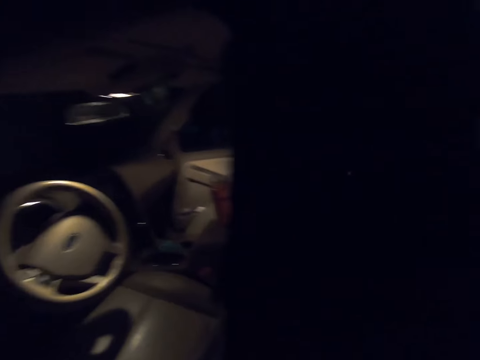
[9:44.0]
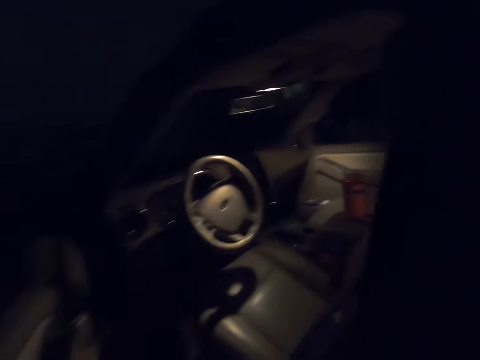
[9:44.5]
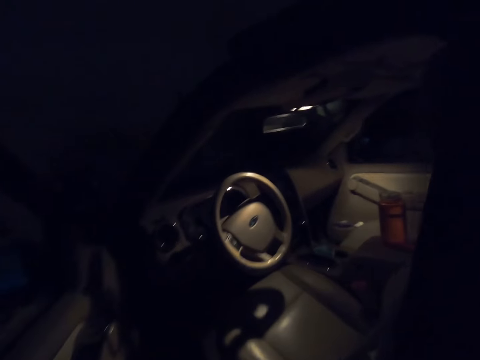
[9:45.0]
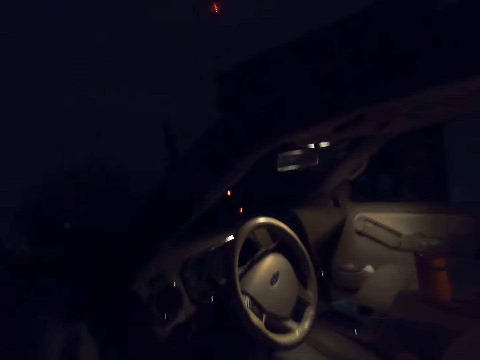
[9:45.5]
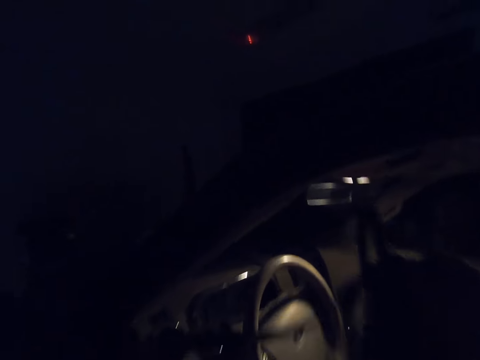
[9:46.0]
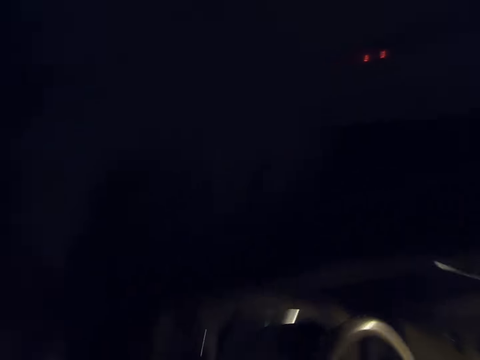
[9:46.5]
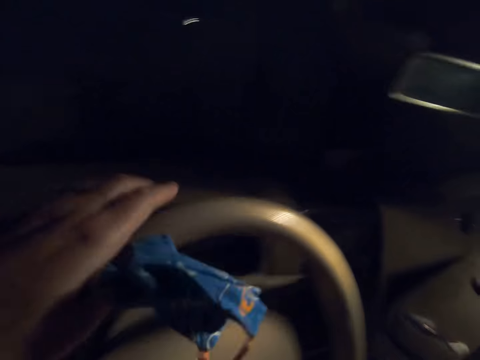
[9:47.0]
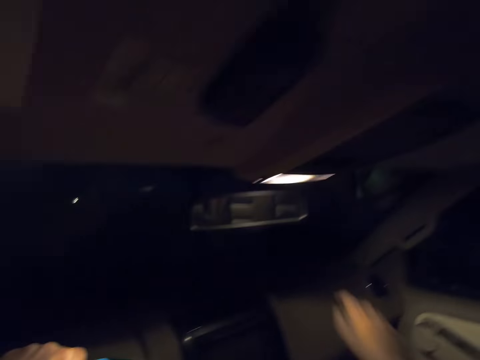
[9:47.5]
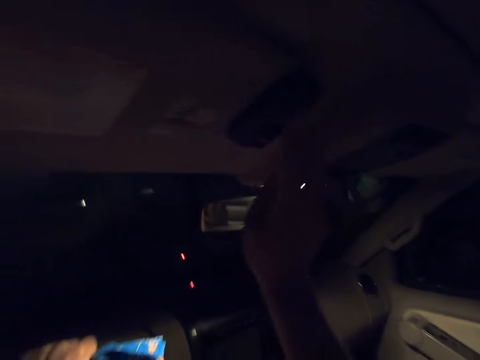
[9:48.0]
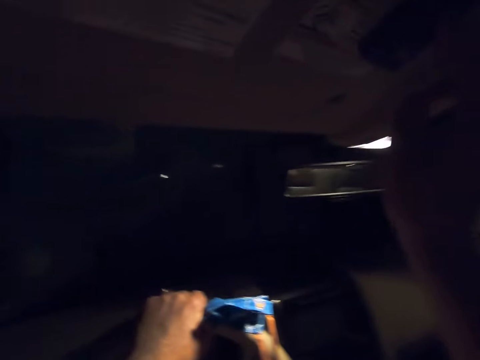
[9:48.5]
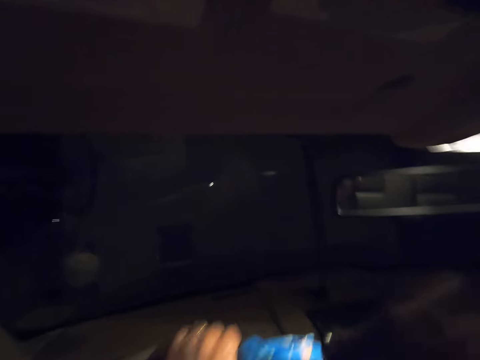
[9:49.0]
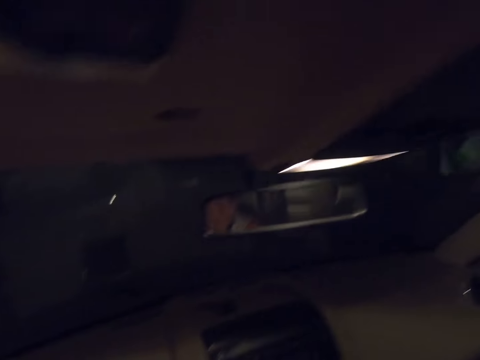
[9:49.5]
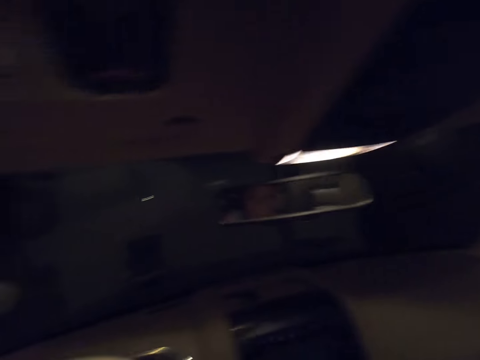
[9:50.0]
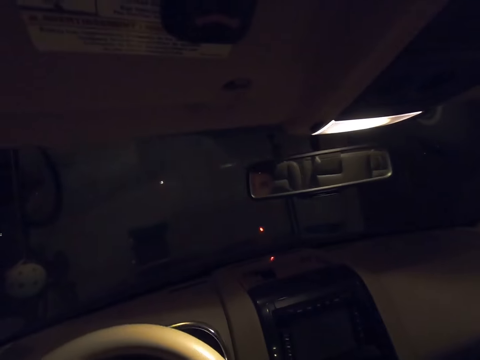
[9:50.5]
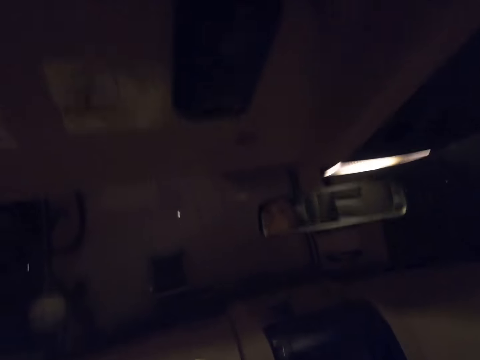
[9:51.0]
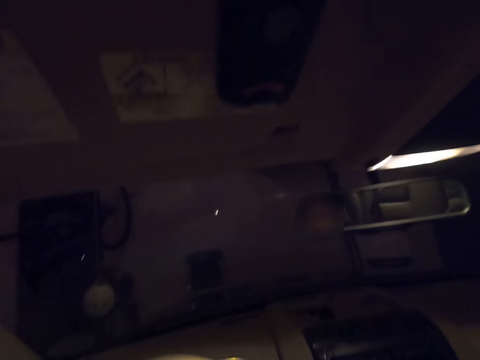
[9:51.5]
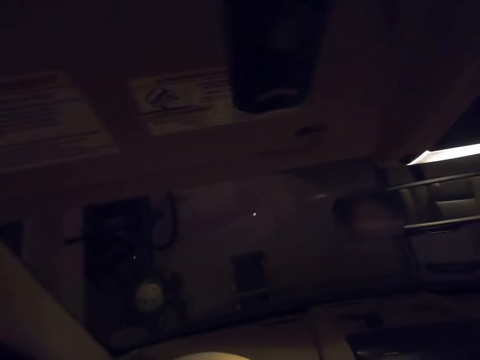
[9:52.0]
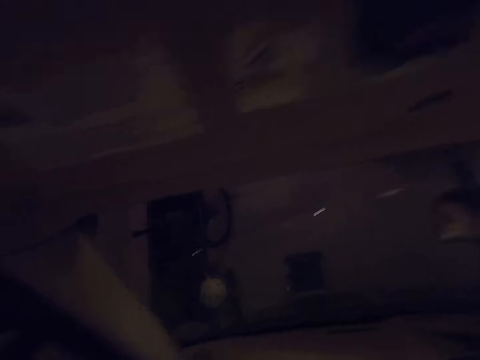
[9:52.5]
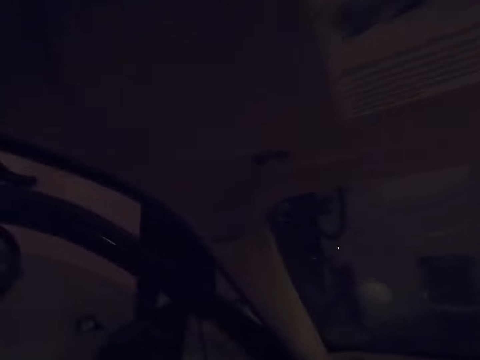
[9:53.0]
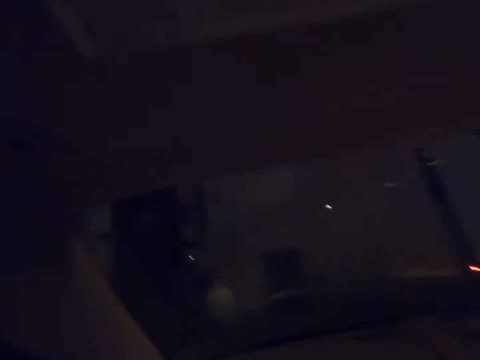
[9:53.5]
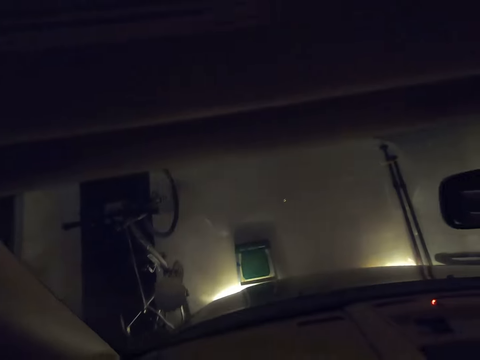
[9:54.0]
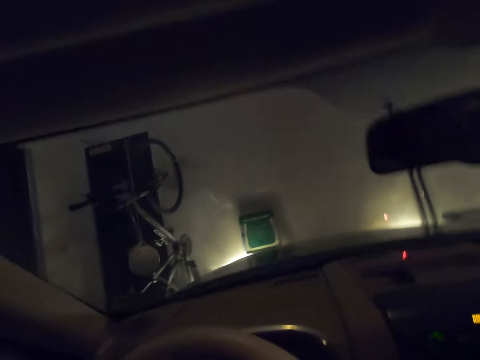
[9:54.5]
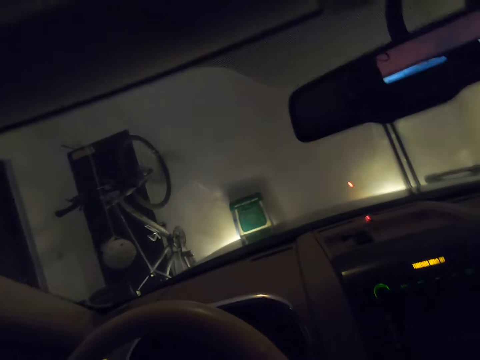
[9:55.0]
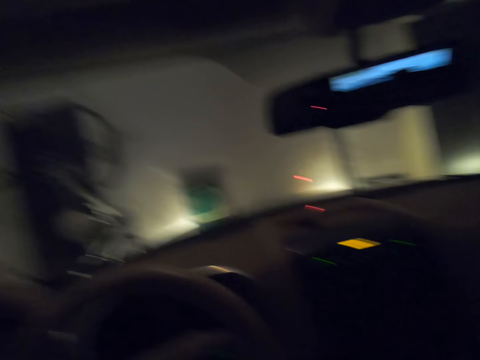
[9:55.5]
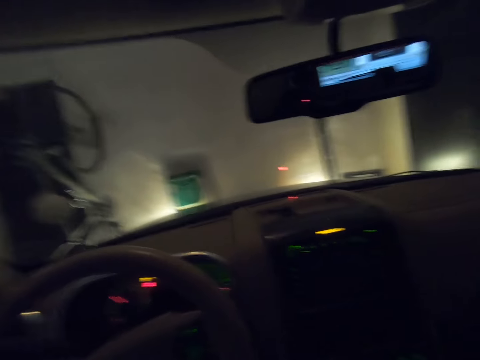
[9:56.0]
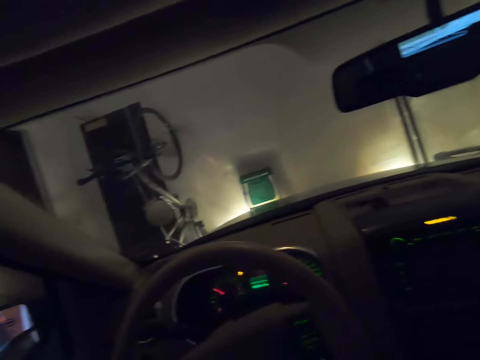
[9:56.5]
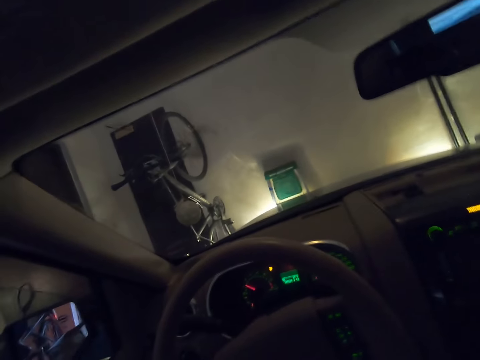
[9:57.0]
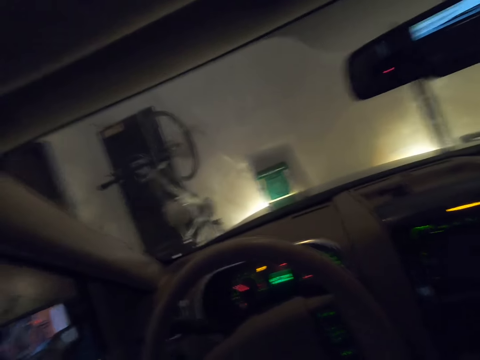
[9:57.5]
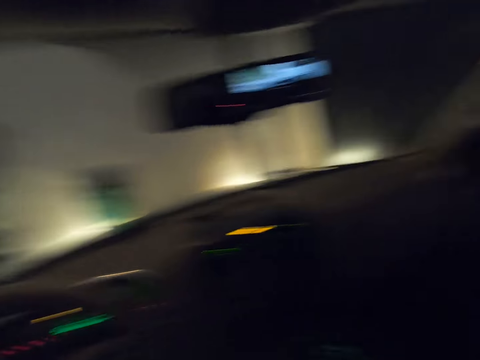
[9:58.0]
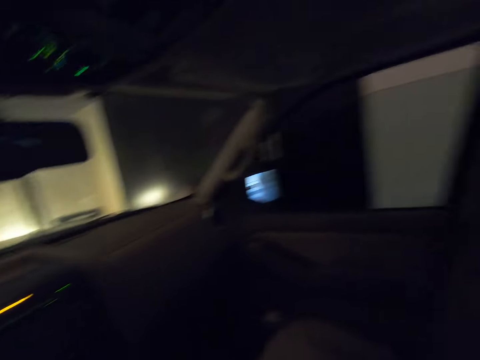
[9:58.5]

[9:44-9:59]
The camera wearer stares around the car. They operate the car lights. They stare around the car. They operate the car. They start the car.

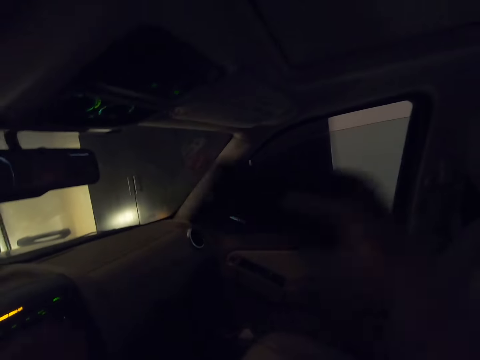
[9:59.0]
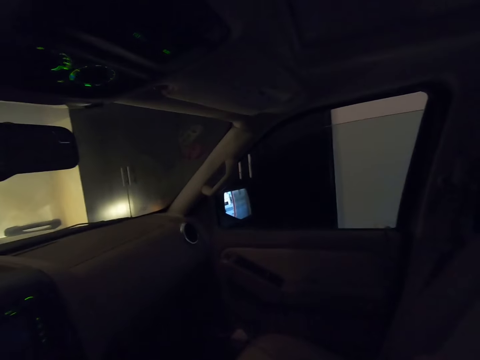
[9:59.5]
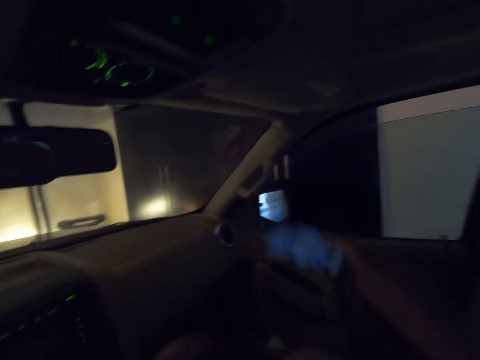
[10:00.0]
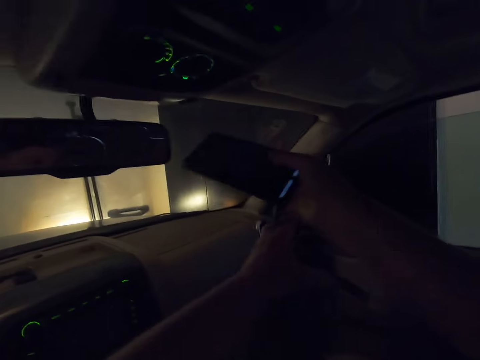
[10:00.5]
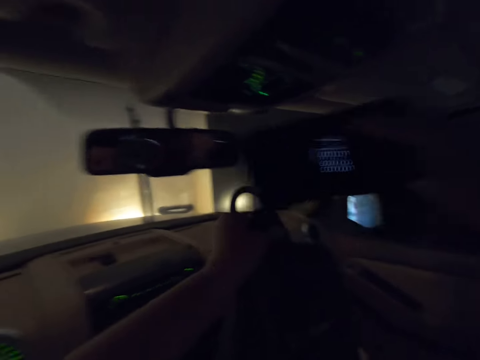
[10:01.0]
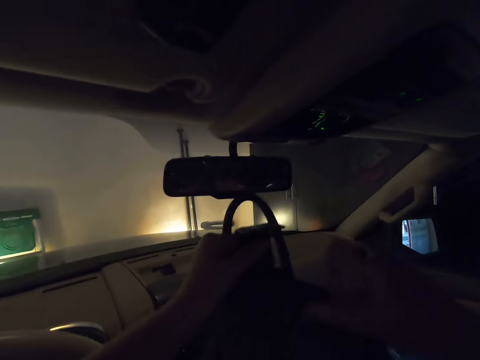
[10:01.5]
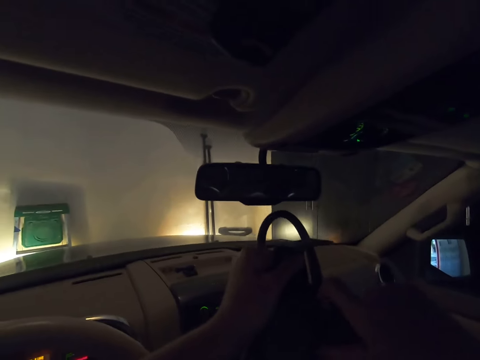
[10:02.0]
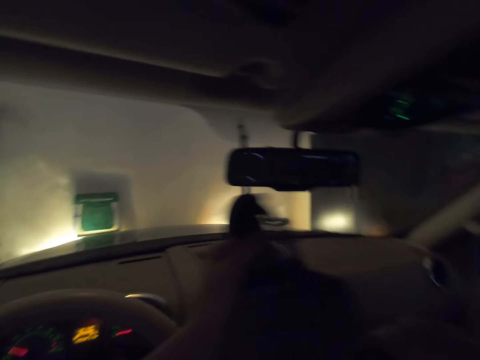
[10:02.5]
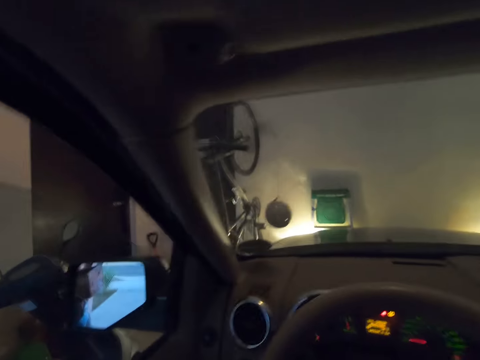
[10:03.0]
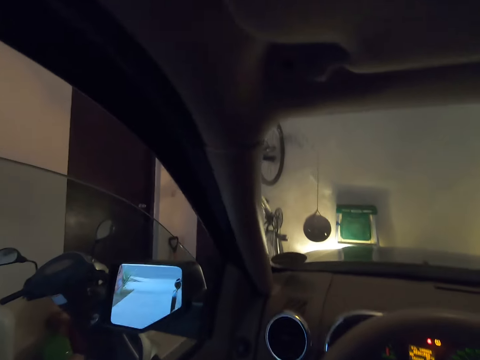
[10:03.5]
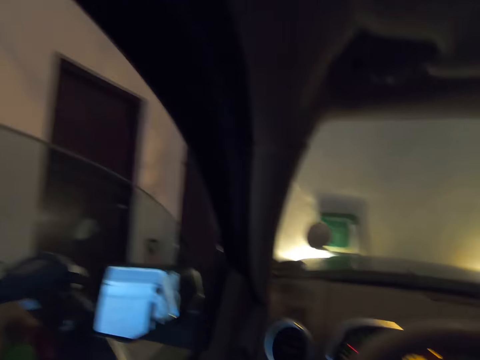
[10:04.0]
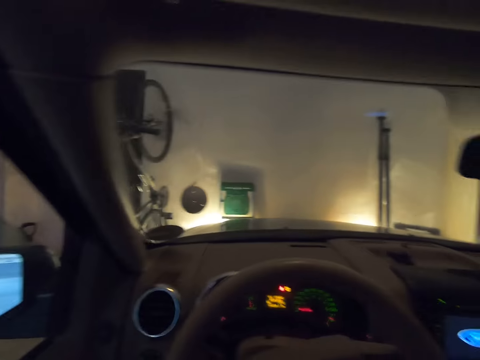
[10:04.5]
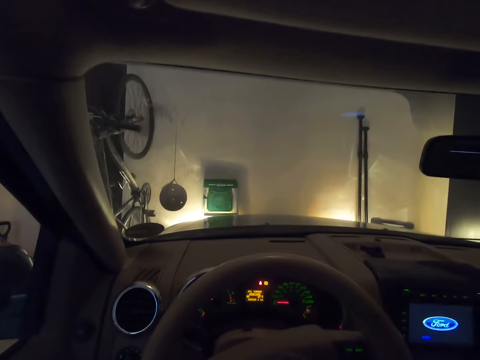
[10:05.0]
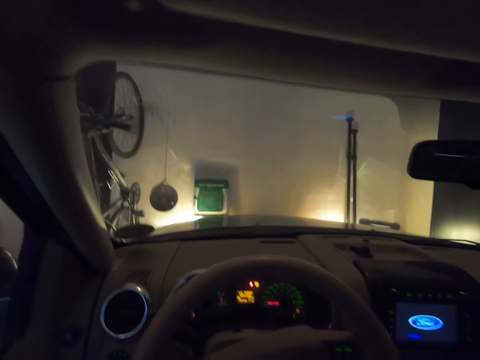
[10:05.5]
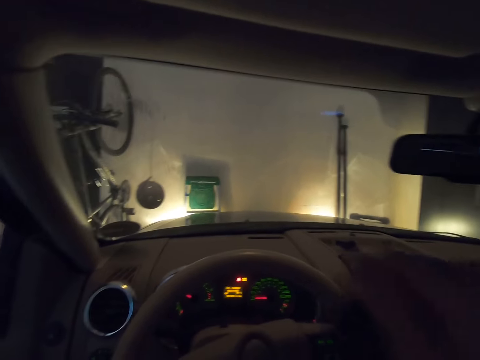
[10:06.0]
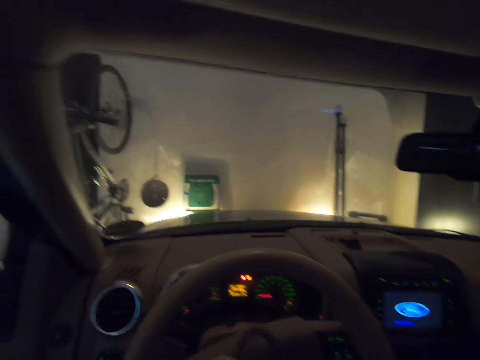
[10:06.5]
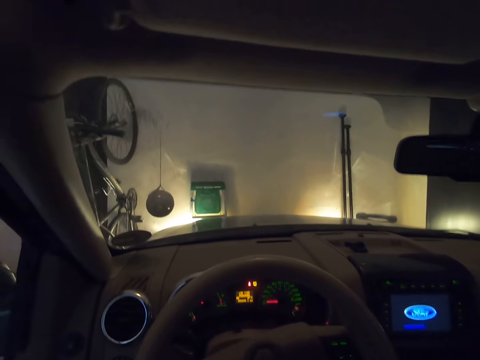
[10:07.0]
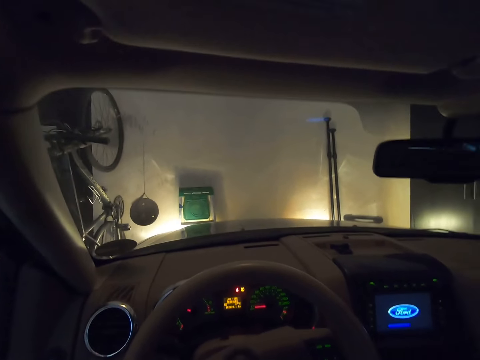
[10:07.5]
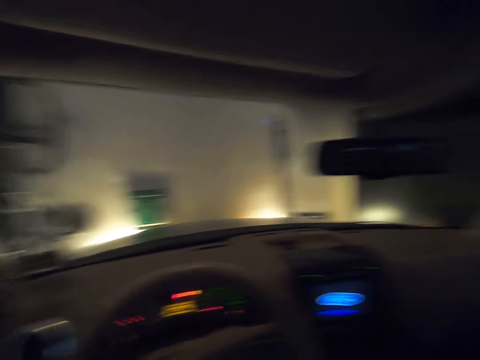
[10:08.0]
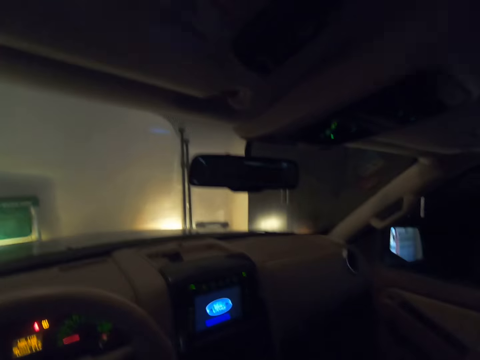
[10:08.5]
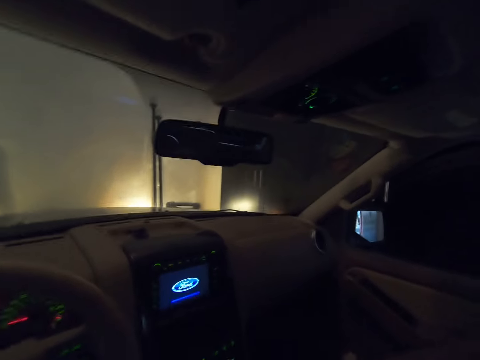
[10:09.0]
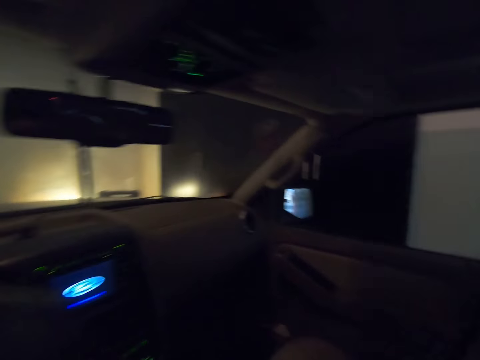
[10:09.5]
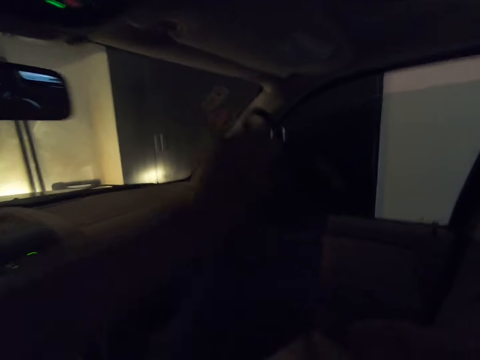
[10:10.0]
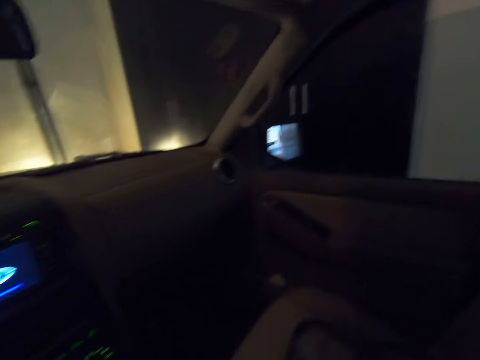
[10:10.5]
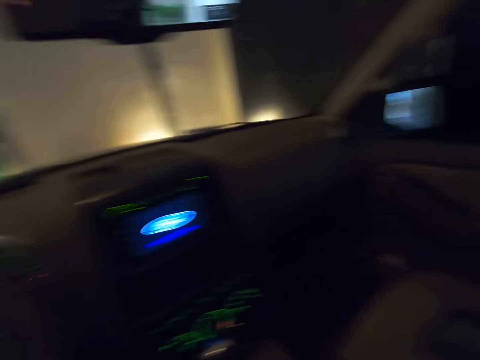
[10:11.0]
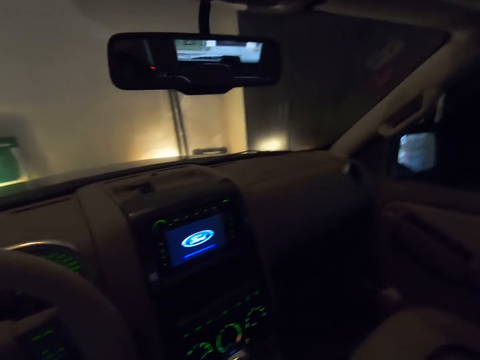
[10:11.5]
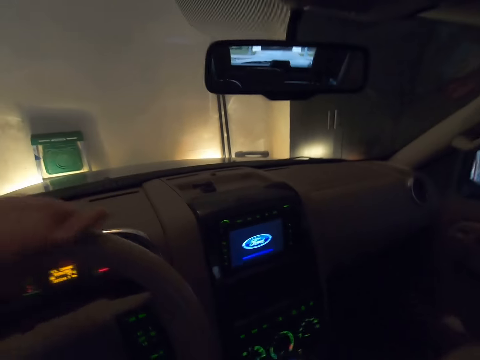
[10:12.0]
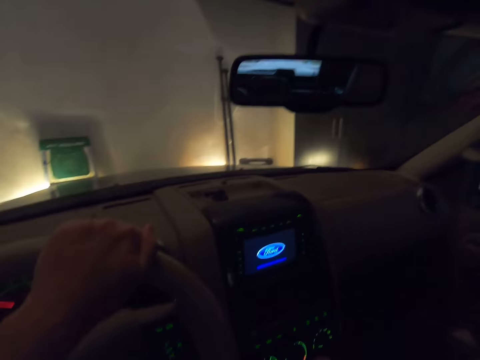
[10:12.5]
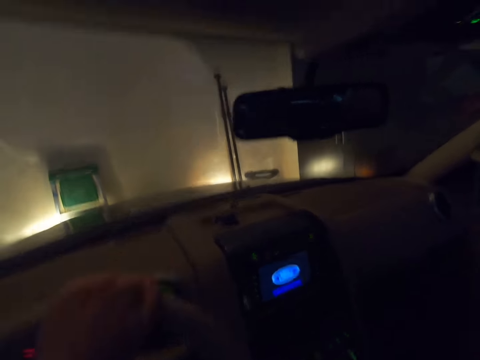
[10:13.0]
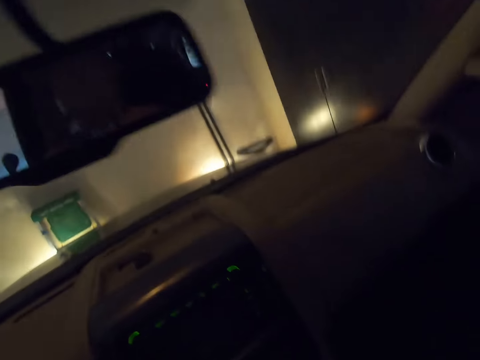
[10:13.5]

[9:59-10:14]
The camera wearer picks up the phone from the chair. They put the phone in the handbag. They pull up the bag. They stare around the car. They look around the room. They put the handbag on the chair.
